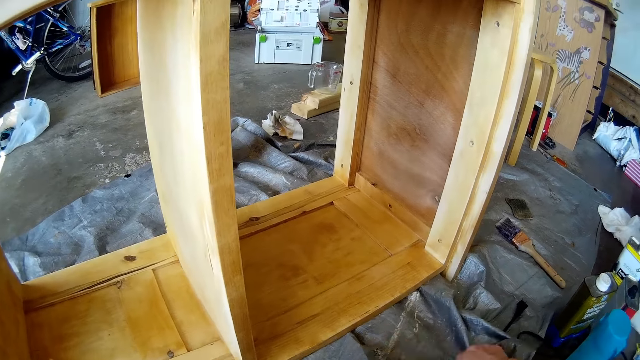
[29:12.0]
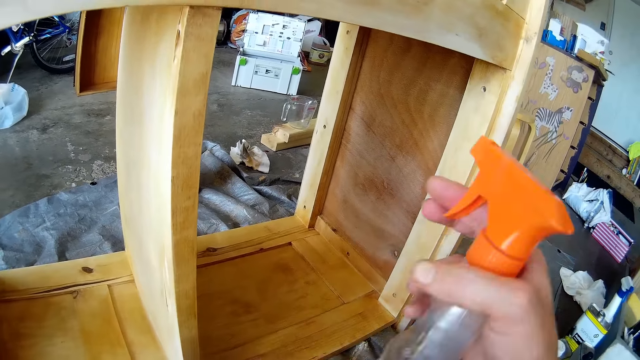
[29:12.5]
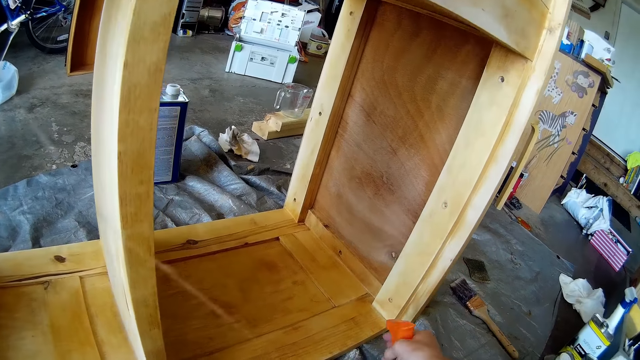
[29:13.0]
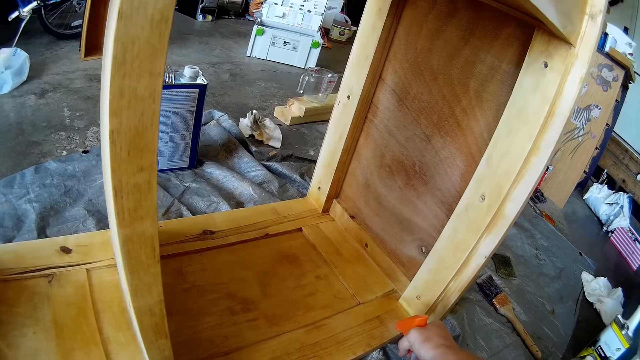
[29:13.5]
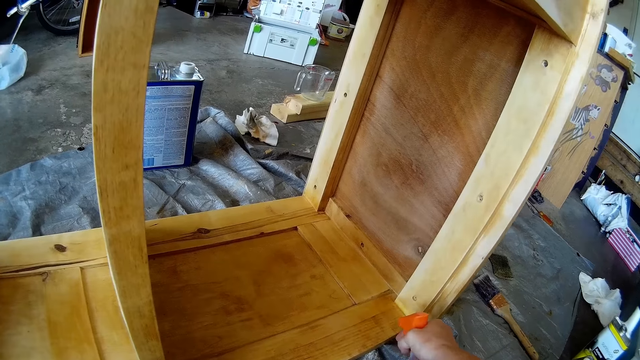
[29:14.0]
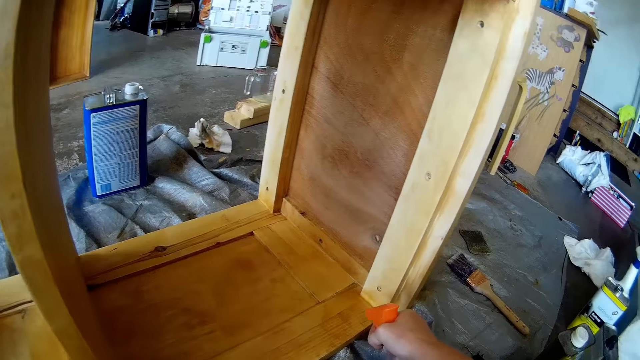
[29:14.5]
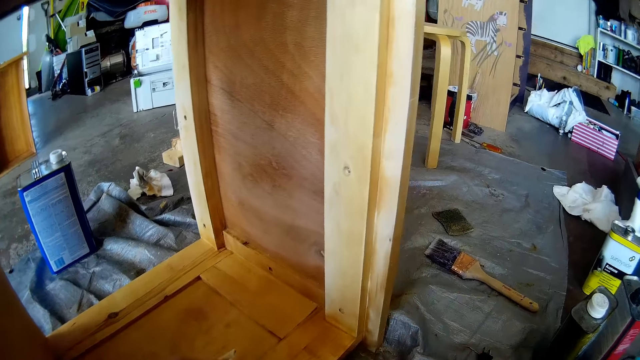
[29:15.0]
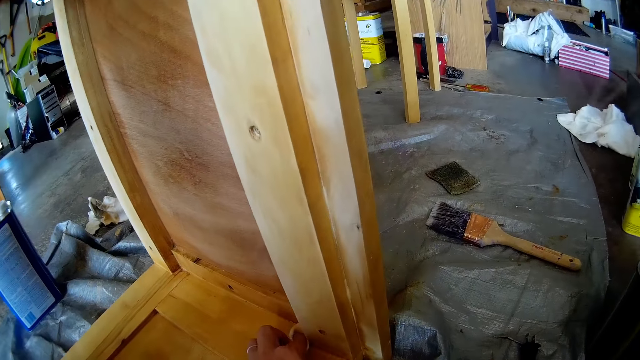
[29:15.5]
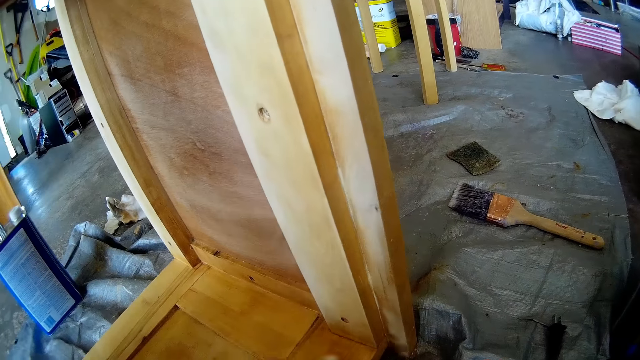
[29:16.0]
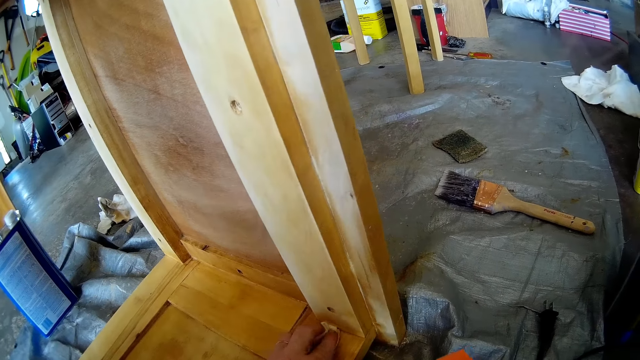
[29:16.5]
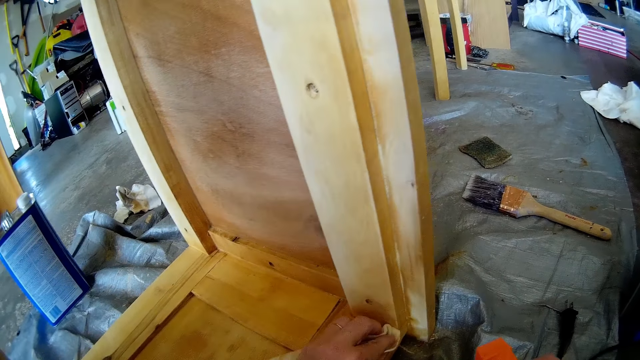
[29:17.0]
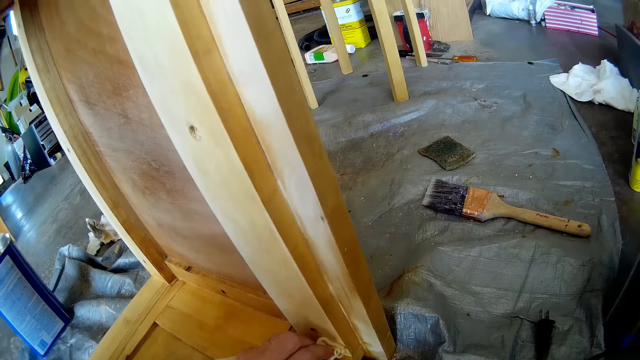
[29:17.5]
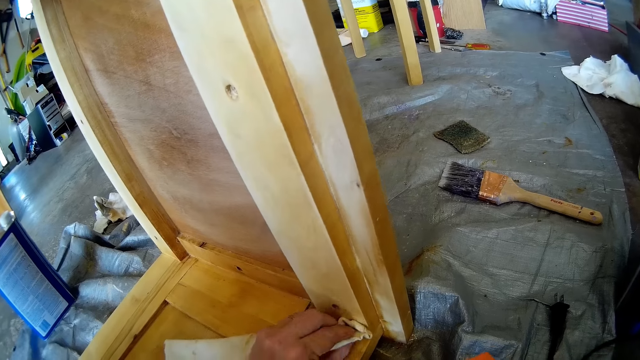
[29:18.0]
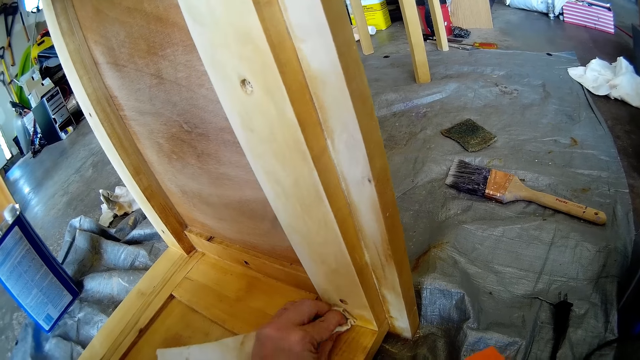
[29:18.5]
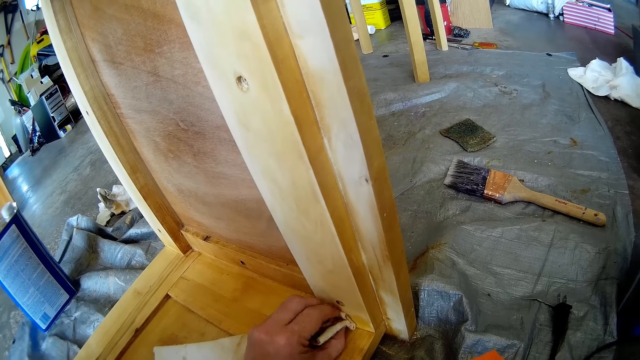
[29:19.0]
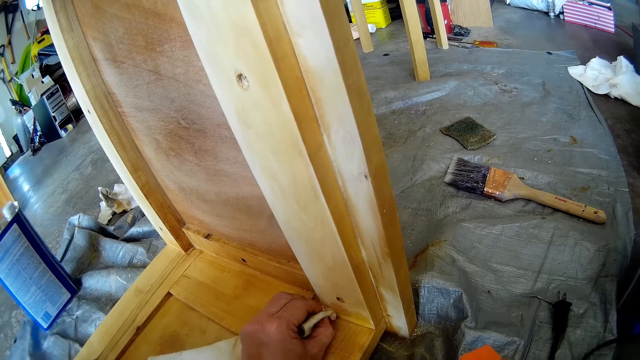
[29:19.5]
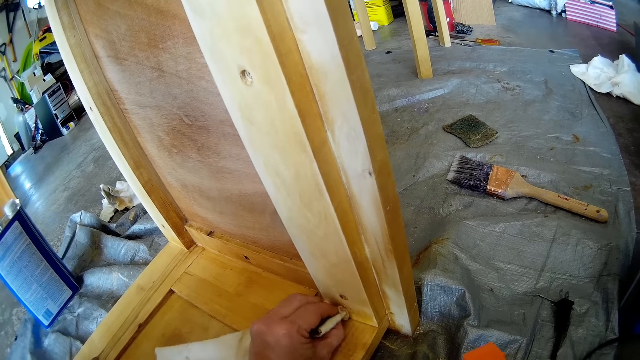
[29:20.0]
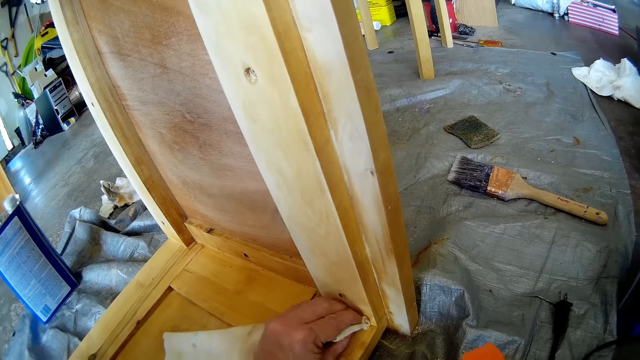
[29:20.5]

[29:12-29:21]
The camera wearer moves a nylon on the ground with her right hand. She holds a spray bottle. She sprays the shelf with the wood spray in her right hand. She looks around. She wipes the shelf with the cloth in her left hand.

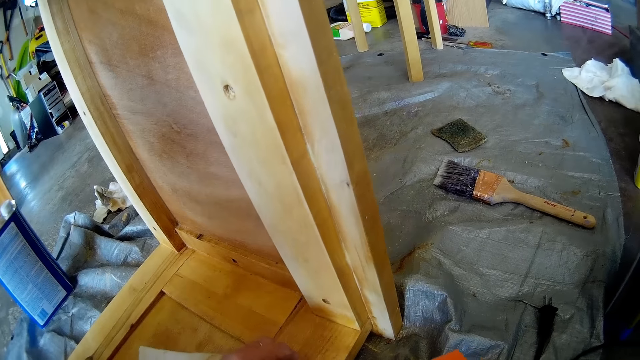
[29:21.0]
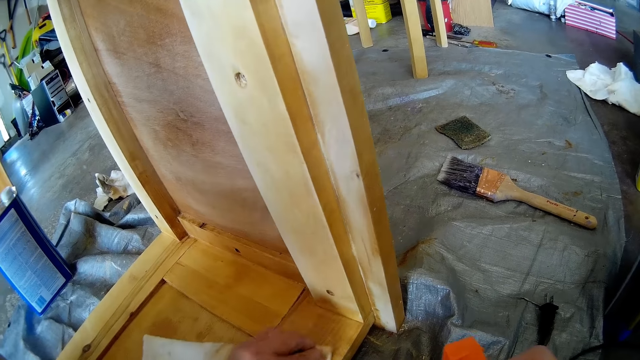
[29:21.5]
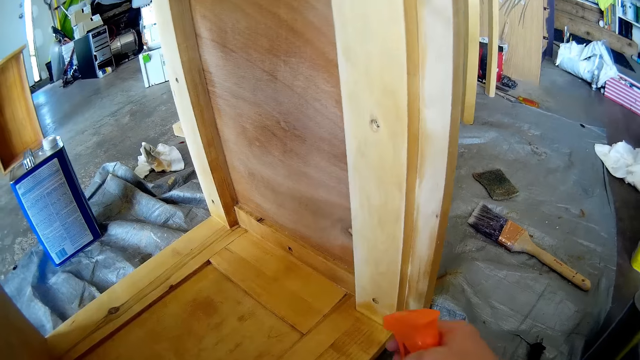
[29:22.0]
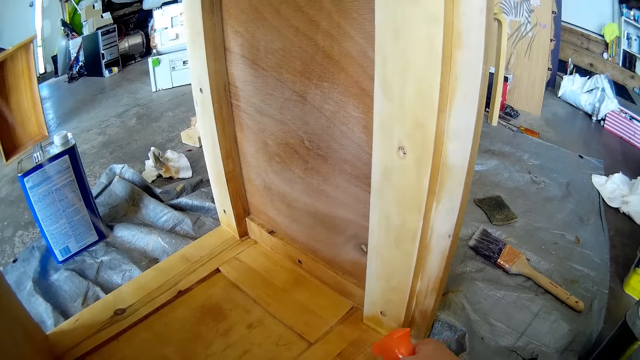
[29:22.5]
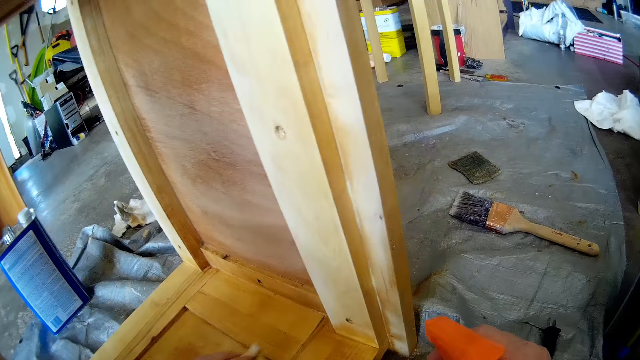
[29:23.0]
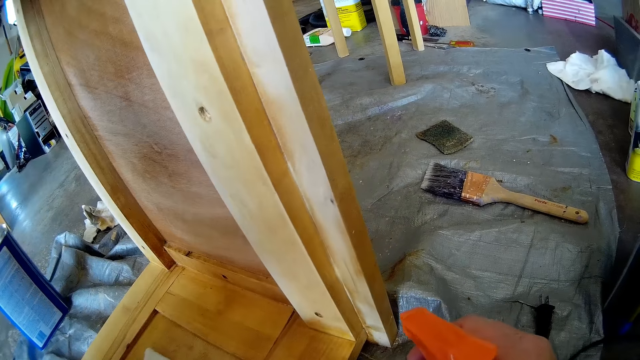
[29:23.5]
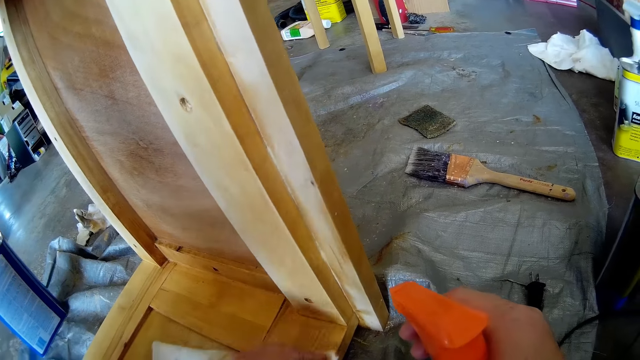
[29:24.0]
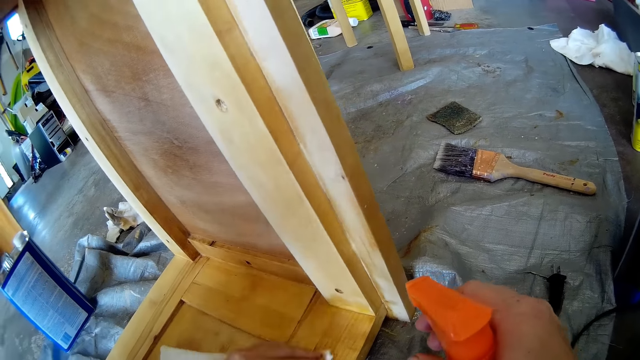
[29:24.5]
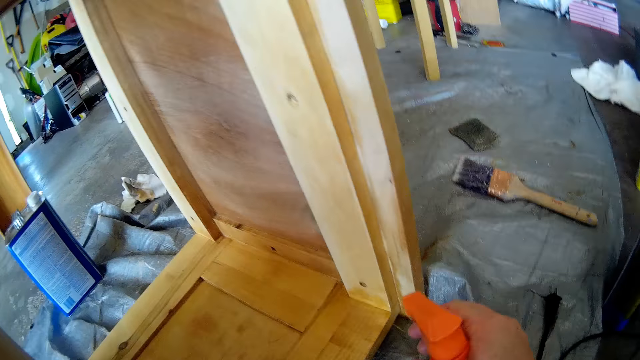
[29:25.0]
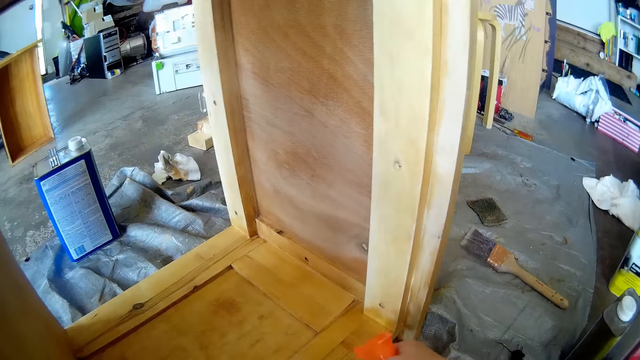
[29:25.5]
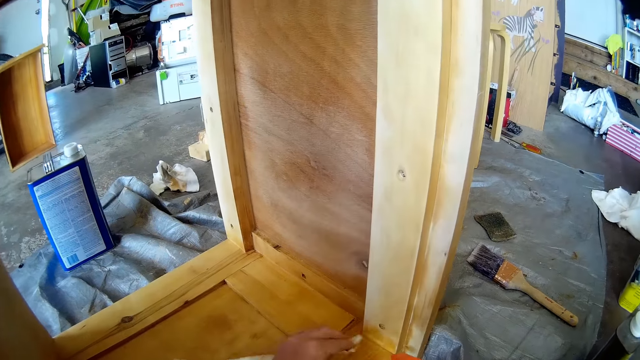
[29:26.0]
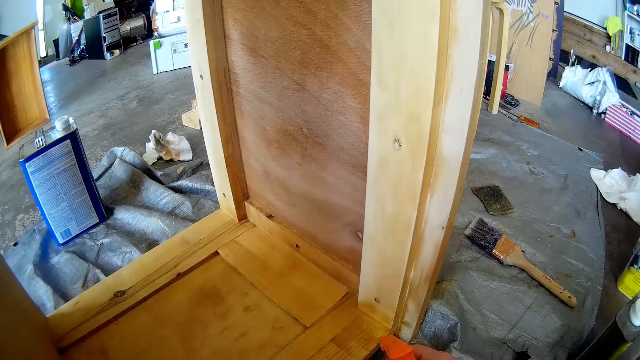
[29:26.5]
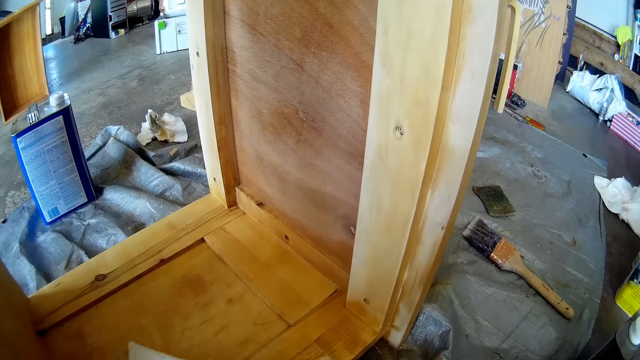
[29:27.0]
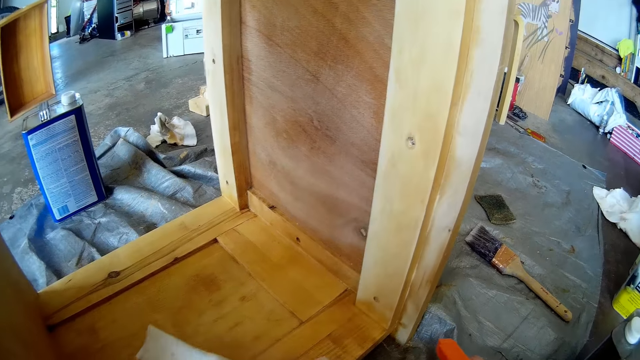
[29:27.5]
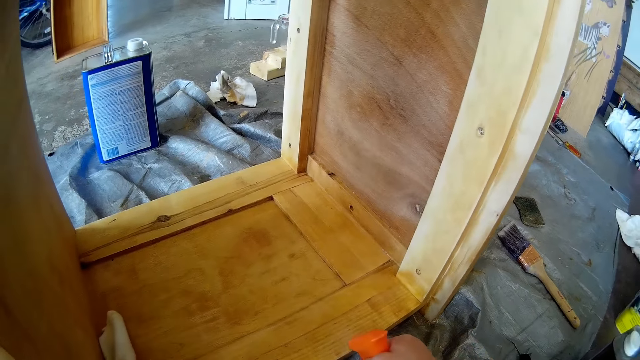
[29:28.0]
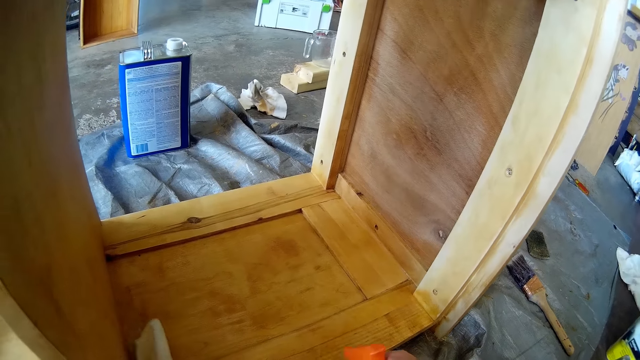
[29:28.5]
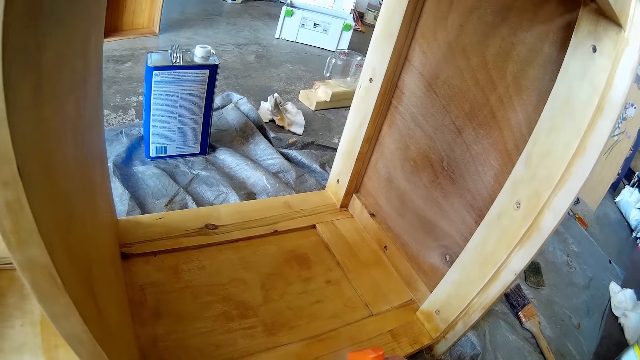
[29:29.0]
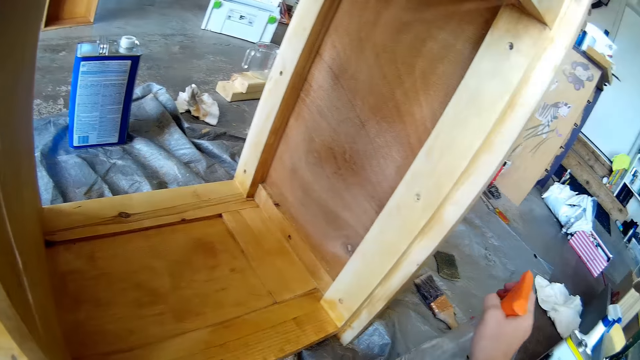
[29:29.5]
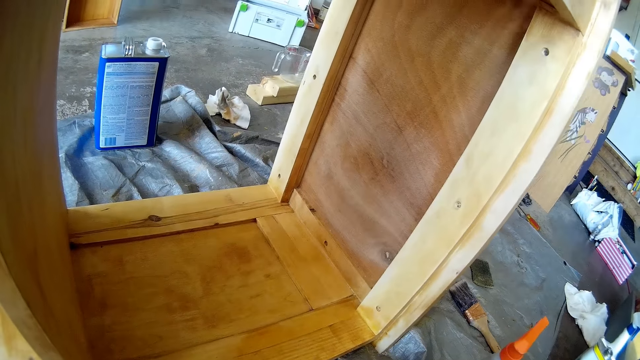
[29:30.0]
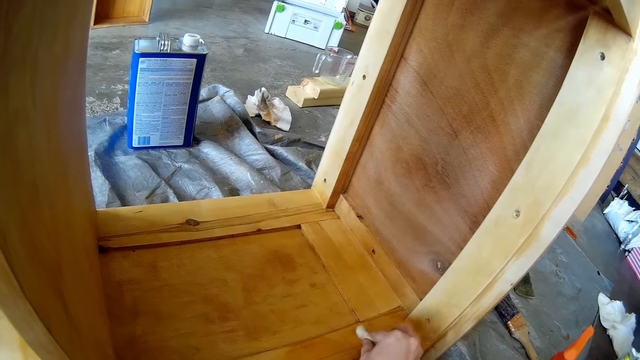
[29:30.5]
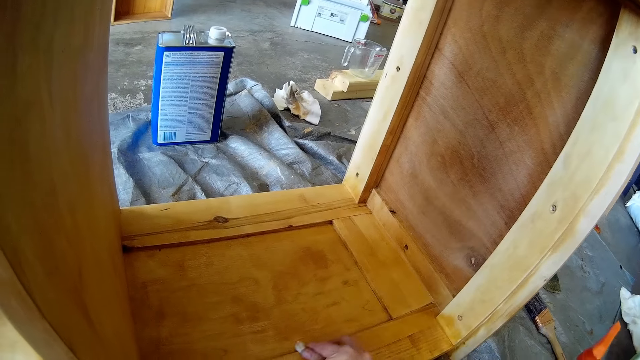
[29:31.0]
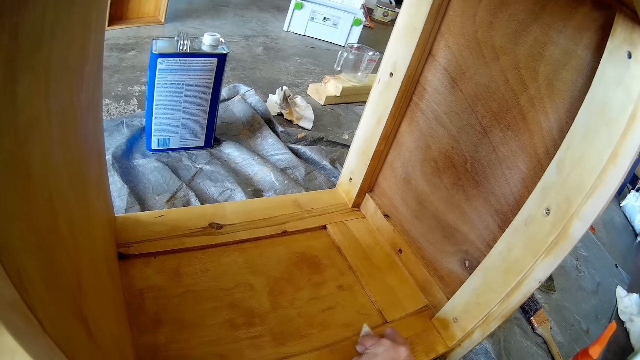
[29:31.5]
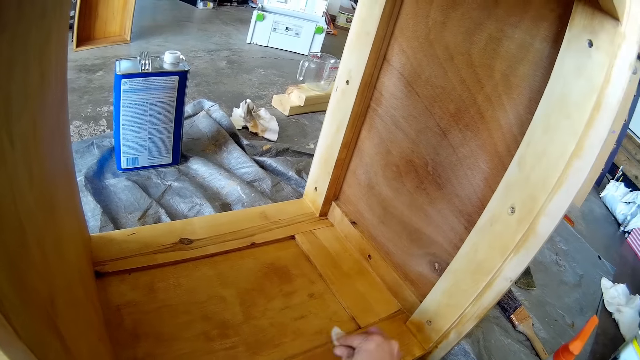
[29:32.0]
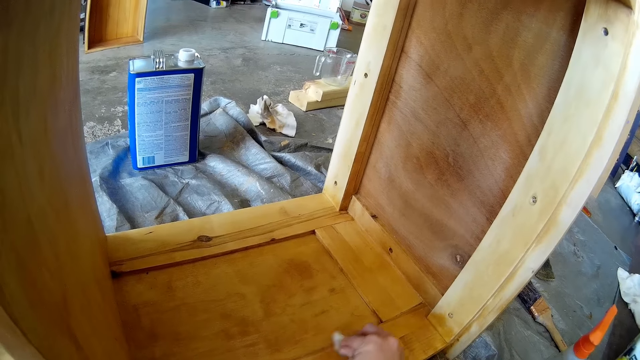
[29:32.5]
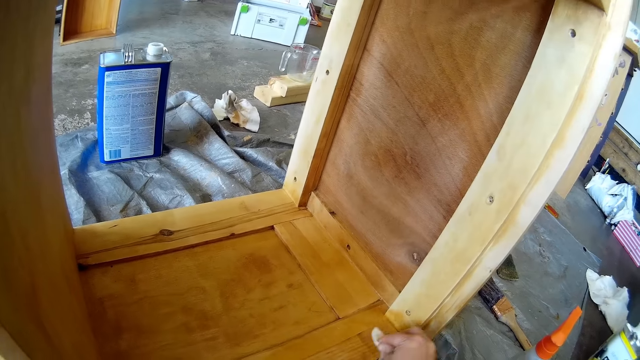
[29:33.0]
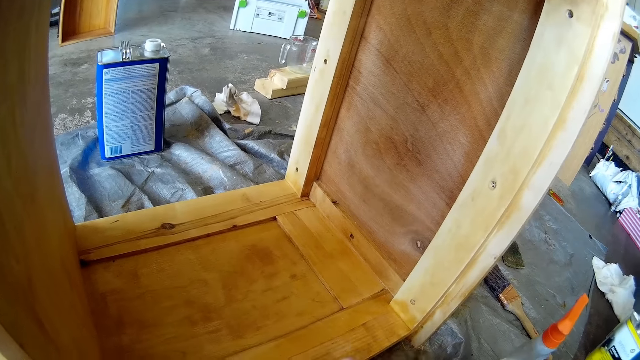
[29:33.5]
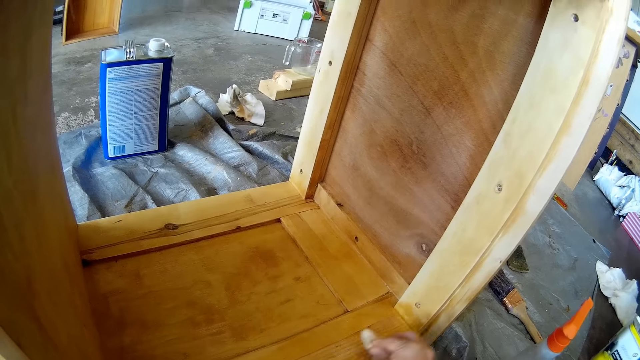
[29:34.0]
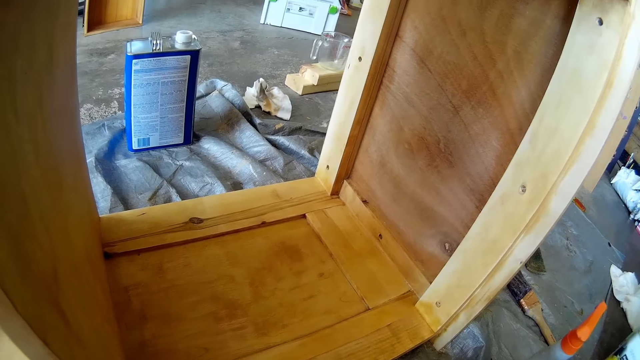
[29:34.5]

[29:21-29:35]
The camera wearer sprays the shelf with the wood spray in her right hand. She wipes the shelf with the cloth in her left hand. She sprays the shelf with the wood spray in her right hand. She wipes the shelf with the cloth in her left hand. She sprays the shelf with the wood spray in her right hand. She drops the wood spray on the ground with her right hand. She wipes the shelf with the cloth in her right hand.
